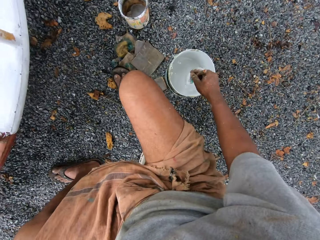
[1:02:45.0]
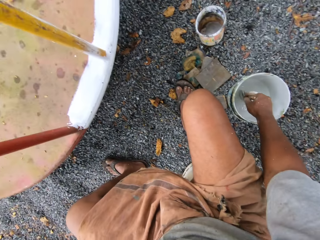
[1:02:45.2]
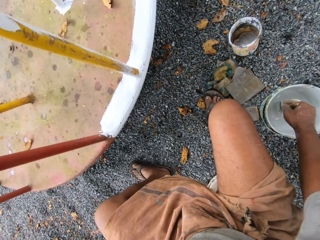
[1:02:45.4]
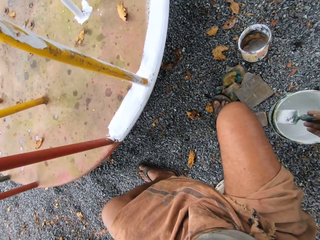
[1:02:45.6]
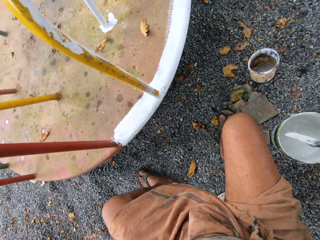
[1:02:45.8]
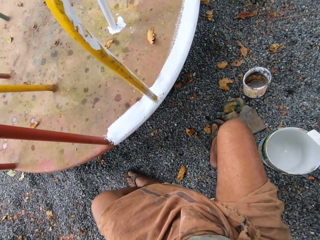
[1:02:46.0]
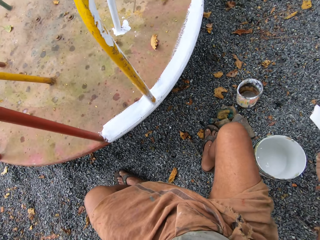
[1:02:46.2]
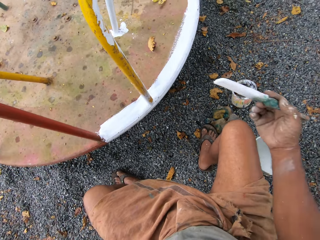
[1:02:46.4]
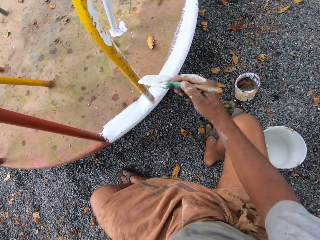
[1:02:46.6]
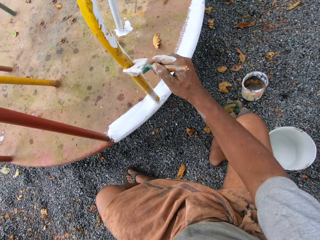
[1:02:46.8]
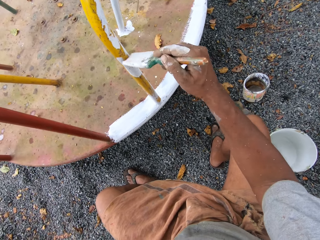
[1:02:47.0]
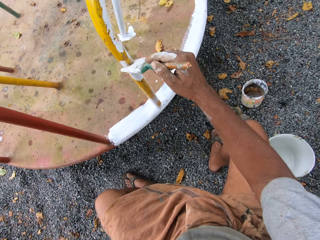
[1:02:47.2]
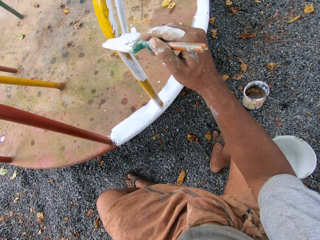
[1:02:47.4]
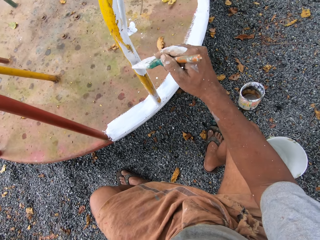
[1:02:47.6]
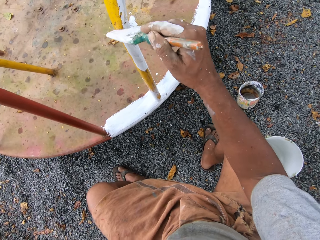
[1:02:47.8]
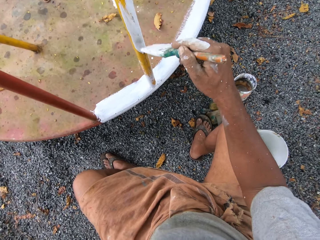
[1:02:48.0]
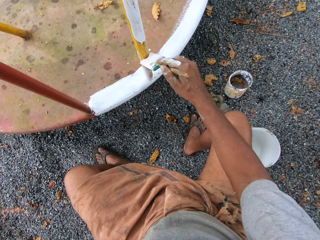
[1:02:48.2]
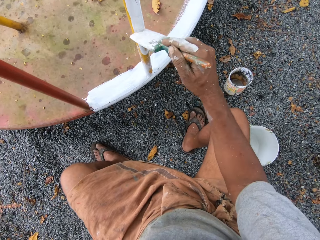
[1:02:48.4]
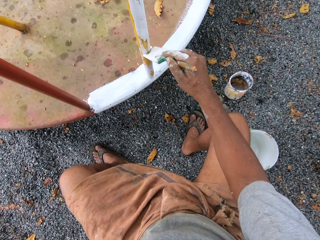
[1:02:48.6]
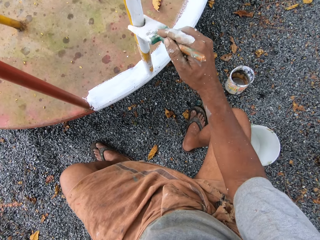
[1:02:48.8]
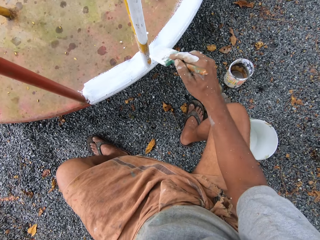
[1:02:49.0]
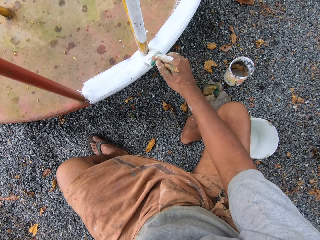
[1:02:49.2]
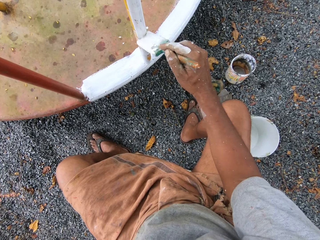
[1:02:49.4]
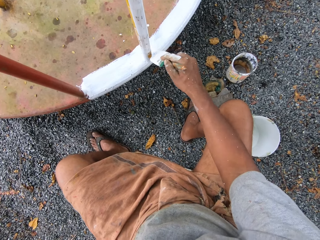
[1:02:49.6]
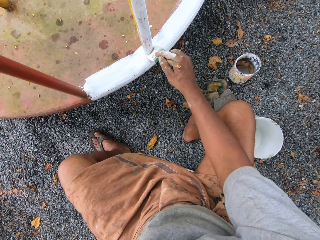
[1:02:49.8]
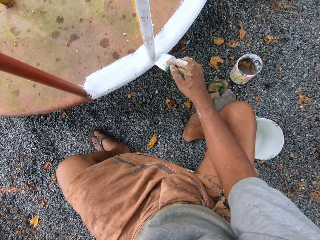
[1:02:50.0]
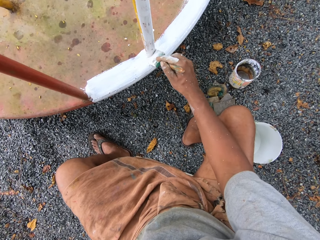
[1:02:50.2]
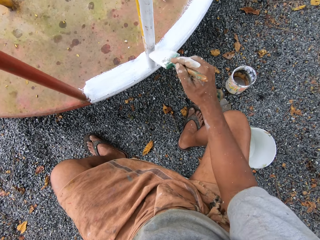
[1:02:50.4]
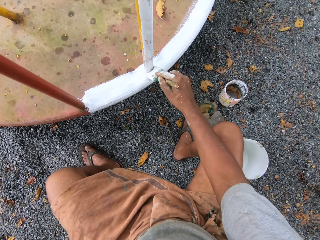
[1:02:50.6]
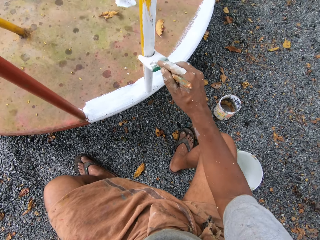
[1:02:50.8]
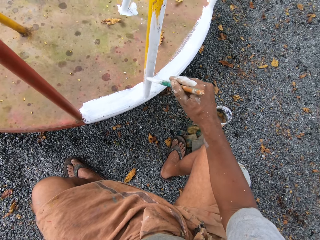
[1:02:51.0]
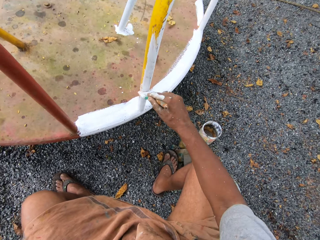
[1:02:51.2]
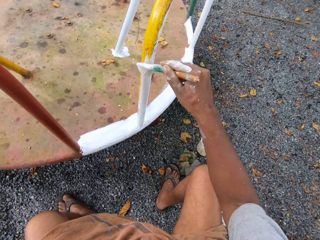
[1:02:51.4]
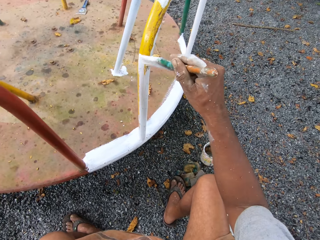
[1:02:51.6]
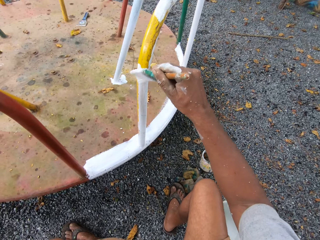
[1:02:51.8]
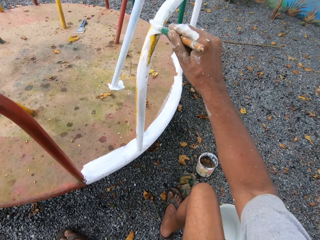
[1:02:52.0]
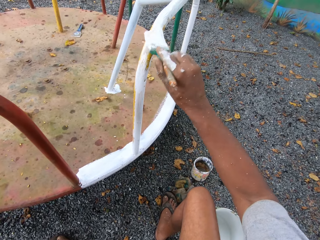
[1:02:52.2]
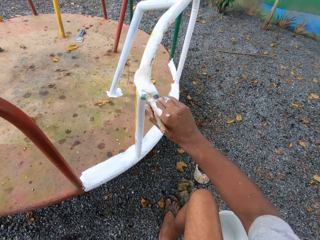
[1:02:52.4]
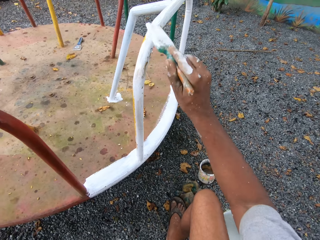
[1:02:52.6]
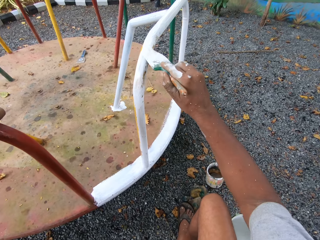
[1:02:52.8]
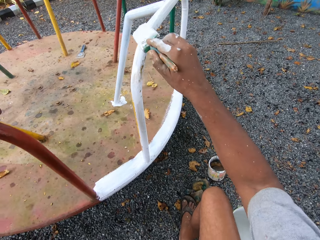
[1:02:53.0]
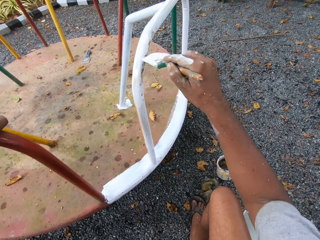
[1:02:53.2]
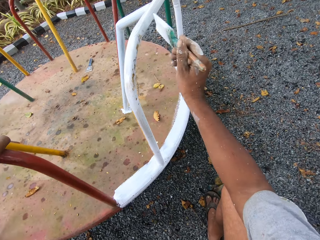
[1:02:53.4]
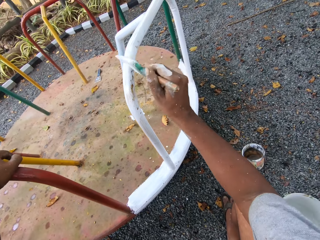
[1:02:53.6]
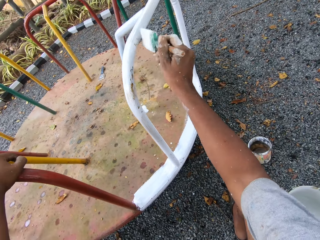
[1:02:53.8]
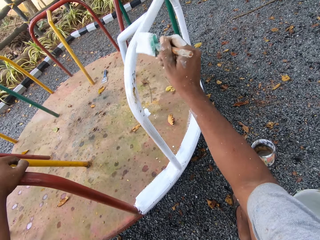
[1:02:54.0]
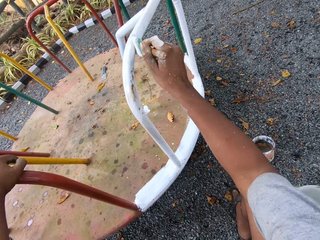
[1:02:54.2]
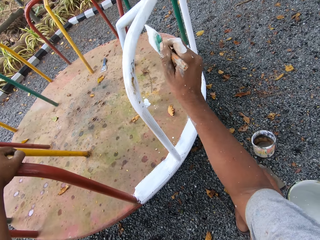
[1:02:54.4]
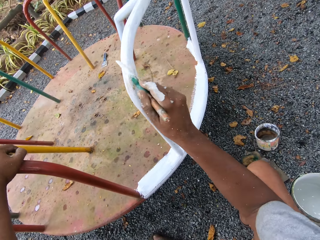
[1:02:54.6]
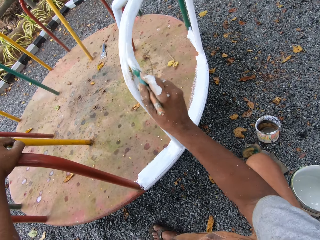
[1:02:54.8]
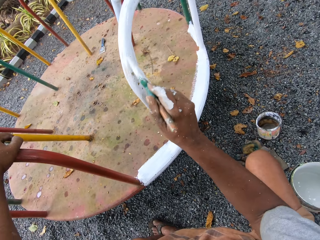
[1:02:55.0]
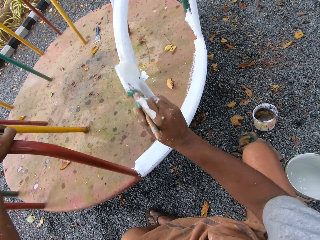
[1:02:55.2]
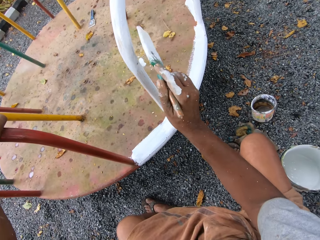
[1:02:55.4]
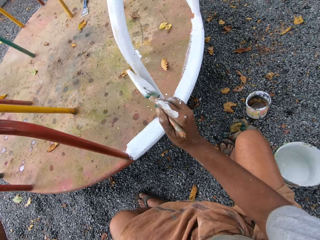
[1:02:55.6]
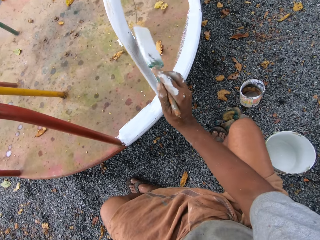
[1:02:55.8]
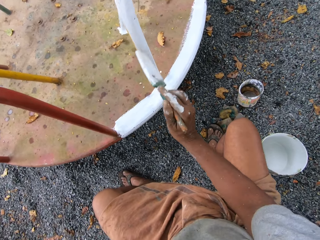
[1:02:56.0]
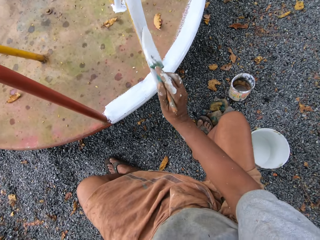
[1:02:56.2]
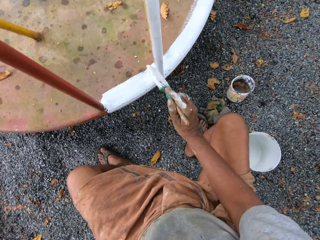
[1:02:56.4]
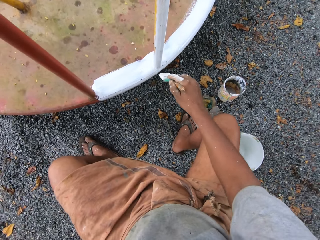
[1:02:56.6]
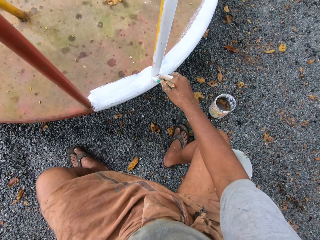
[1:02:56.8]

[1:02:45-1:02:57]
The camera wearer dips the paintbrush into the paint can on the ground. They paint the roundabout with the paintbrush.

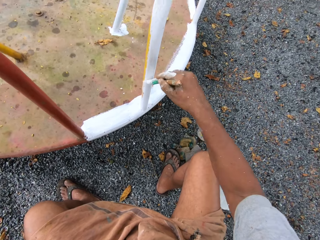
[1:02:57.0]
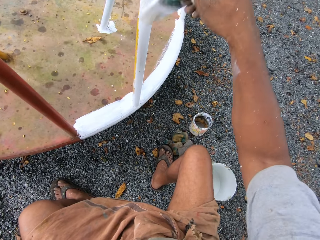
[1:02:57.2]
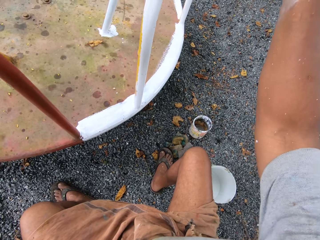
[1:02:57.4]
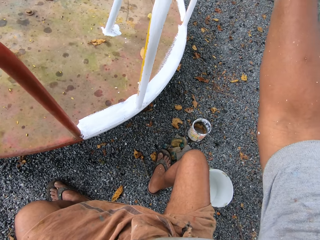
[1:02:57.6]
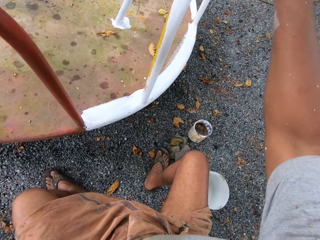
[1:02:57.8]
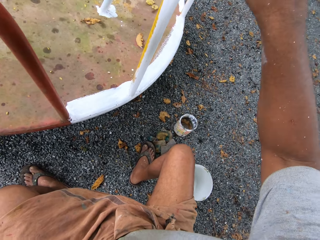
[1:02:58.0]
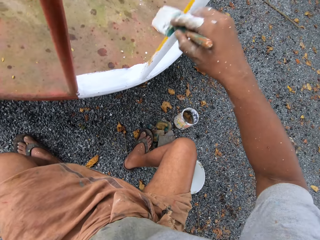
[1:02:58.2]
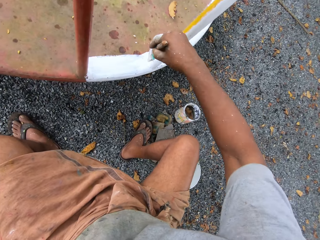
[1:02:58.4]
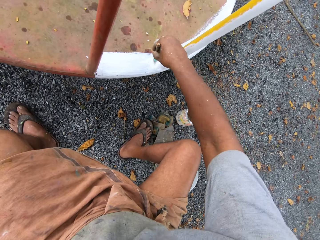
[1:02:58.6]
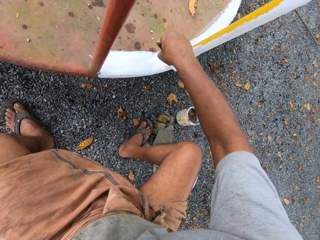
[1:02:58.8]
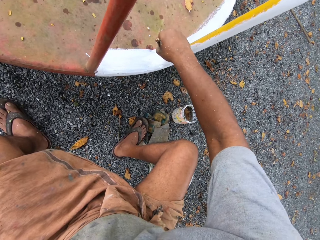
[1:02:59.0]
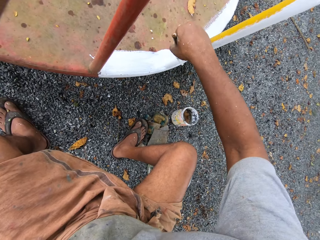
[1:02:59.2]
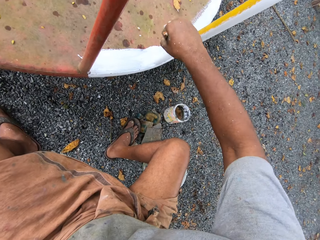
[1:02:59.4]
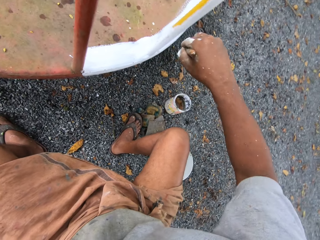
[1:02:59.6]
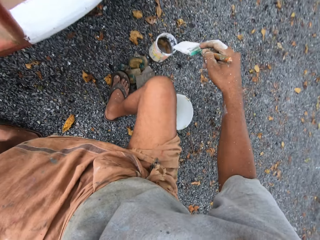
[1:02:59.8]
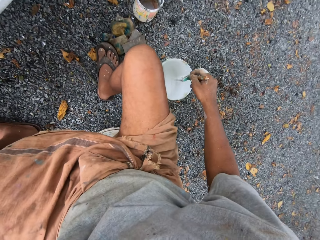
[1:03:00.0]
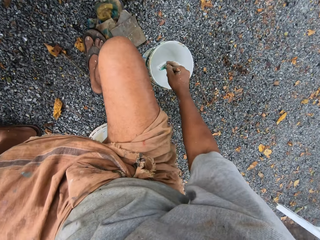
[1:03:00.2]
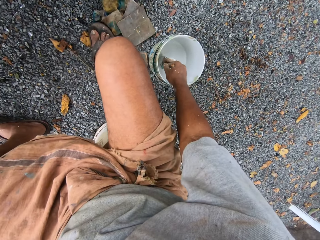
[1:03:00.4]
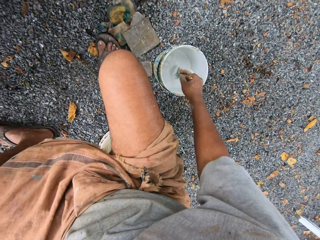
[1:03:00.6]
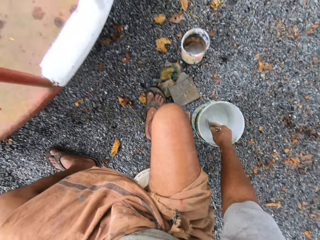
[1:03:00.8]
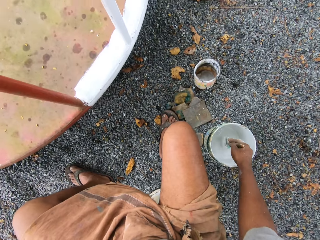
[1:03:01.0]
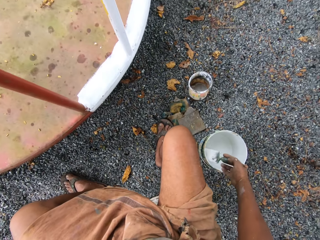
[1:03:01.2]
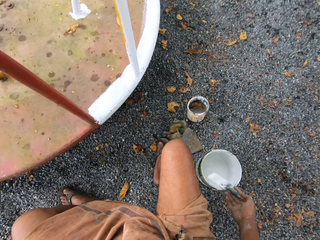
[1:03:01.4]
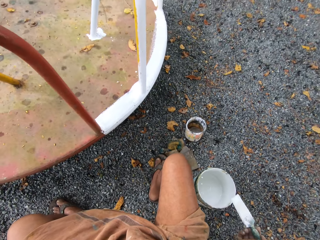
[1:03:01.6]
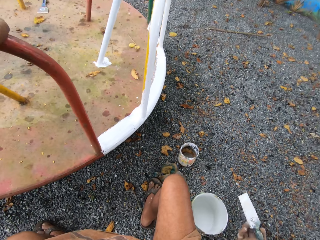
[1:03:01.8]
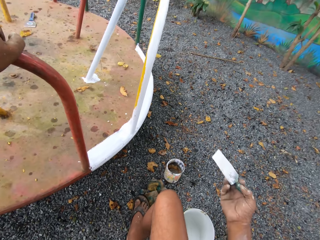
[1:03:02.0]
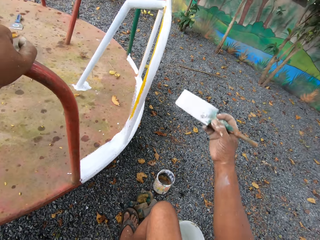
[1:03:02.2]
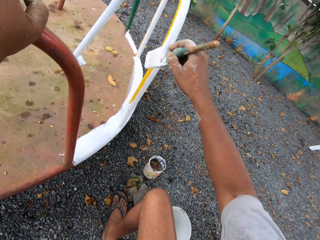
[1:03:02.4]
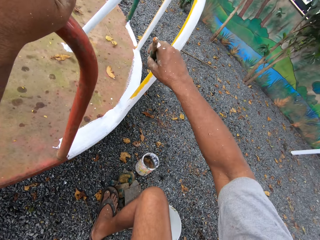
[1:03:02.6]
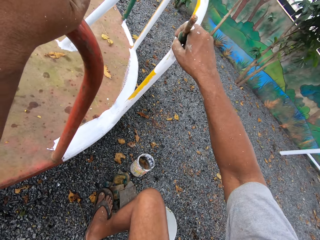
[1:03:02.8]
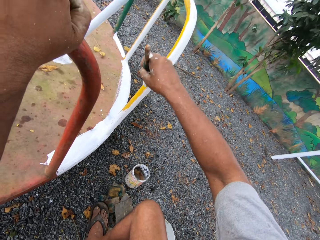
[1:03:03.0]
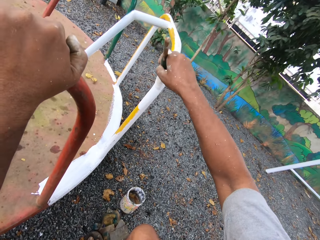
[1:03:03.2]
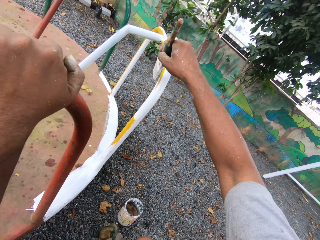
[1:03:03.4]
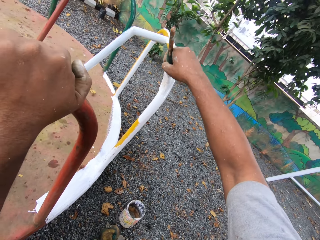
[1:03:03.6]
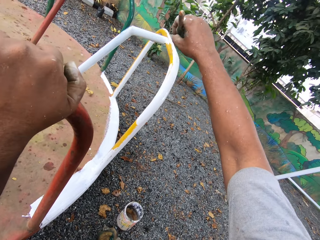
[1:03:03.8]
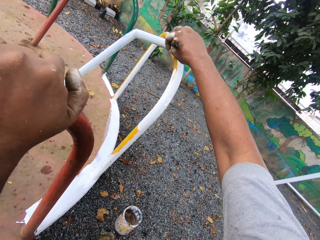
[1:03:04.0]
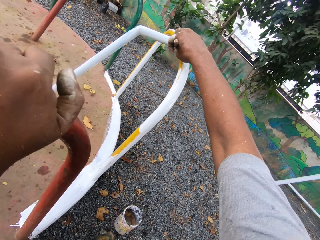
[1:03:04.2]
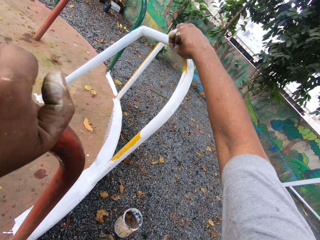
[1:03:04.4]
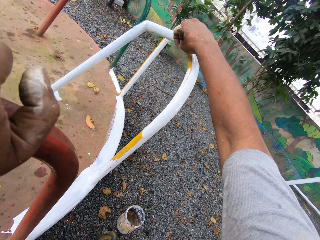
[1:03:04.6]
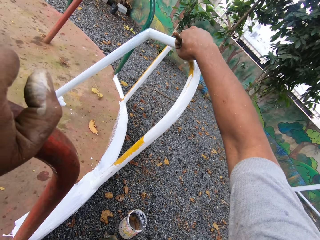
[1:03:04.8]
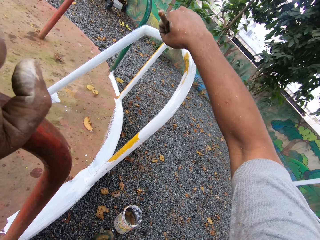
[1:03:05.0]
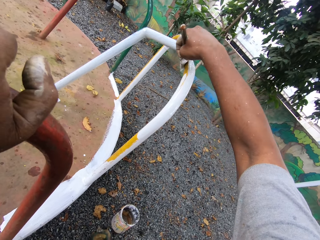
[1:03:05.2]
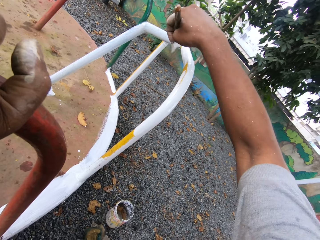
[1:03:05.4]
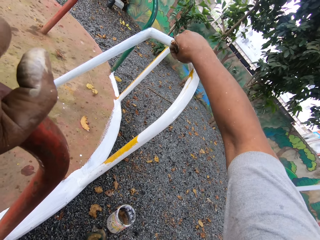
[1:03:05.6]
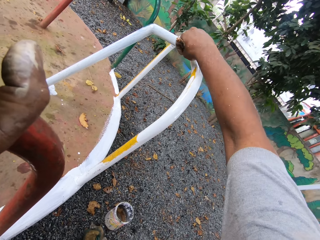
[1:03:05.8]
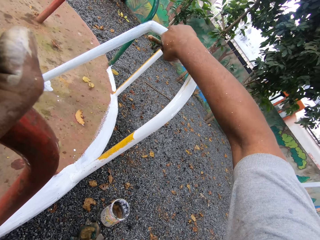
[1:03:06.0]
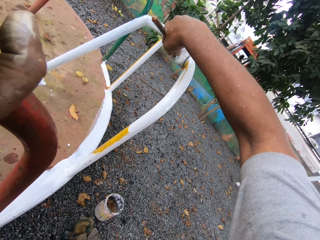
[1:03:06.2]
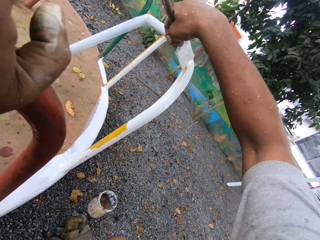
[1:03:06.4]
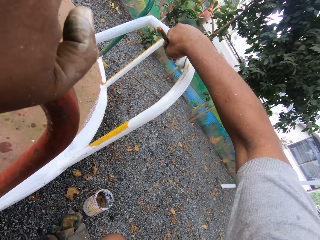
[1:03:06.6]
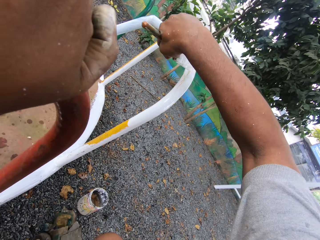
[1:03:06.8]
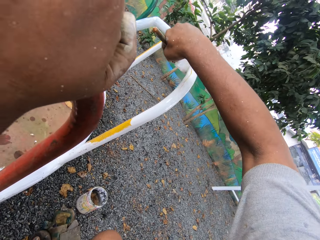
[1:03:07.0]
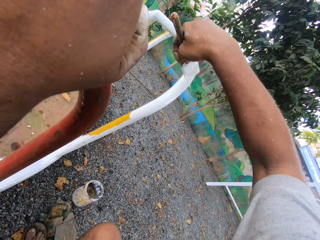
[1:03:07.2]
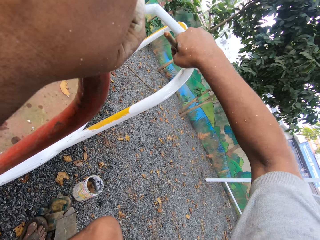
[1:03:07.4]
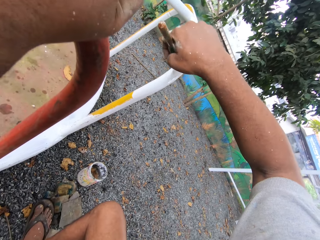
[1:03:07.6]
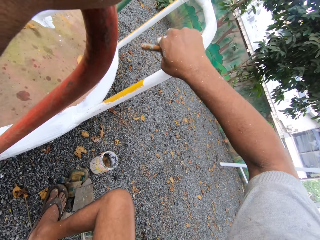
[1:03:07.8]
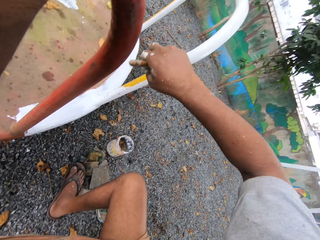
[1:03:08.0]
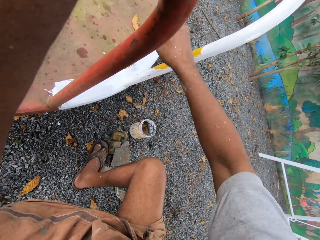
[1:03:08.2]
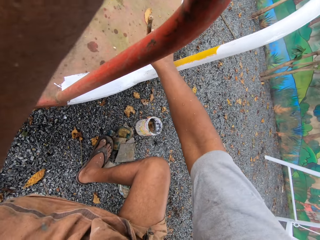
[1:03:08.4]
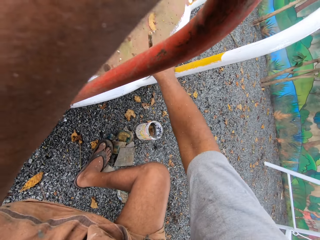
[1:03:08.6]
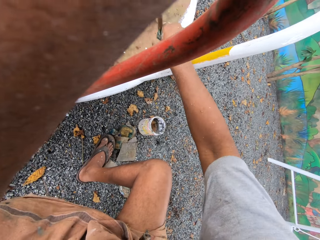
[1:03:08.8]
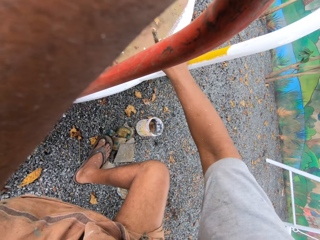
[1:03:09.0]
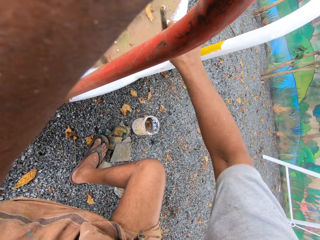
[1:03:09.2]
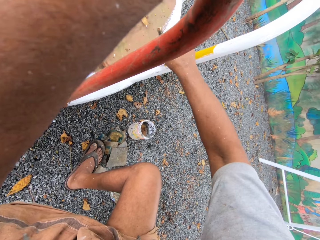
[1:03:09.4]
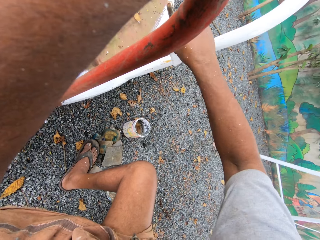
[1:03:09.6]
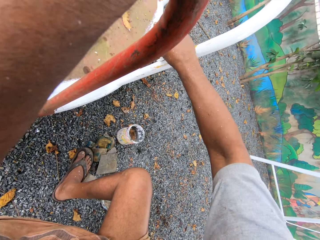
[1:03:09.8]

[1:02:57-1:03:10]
The camera wearer dips the paintbrush into the paint can on the ground. They brush in the paint can. They paint the roundabout with the paintbrush.
